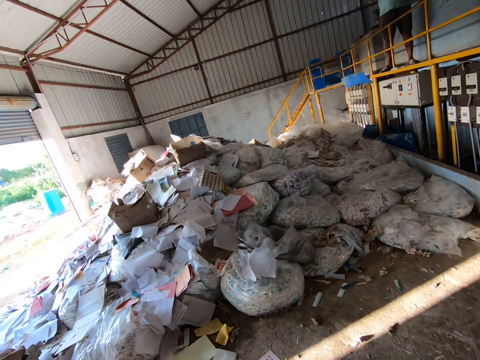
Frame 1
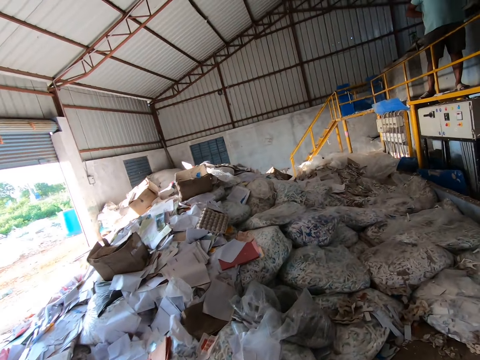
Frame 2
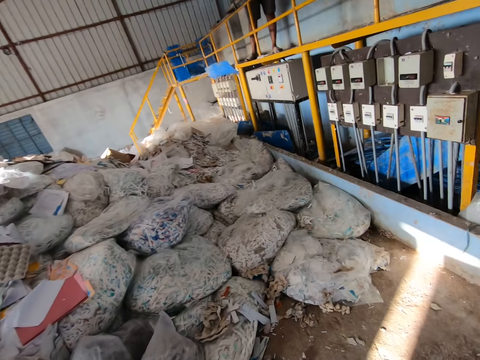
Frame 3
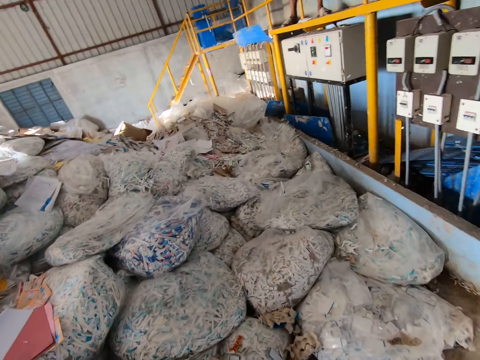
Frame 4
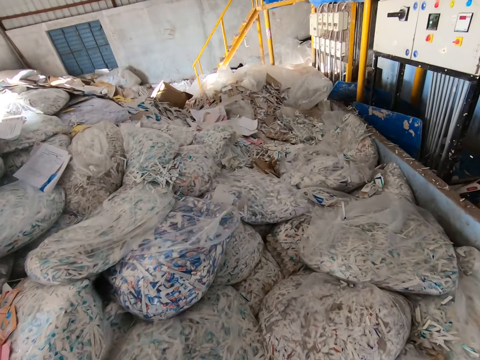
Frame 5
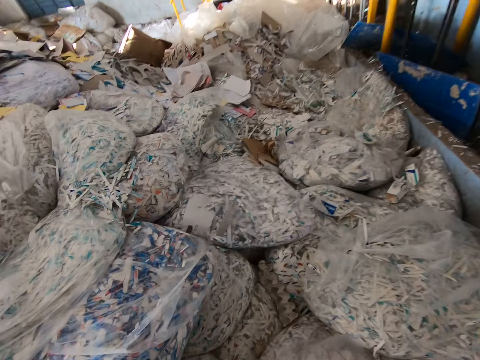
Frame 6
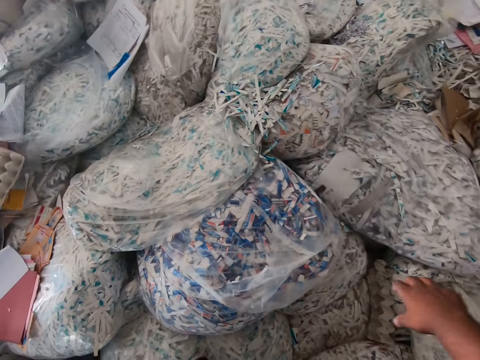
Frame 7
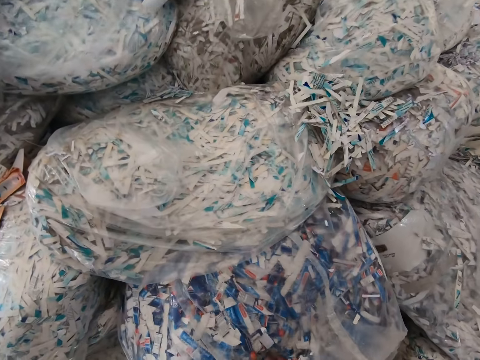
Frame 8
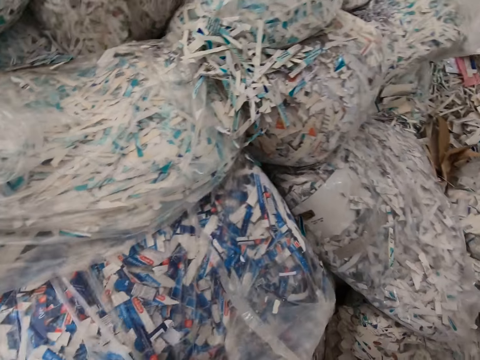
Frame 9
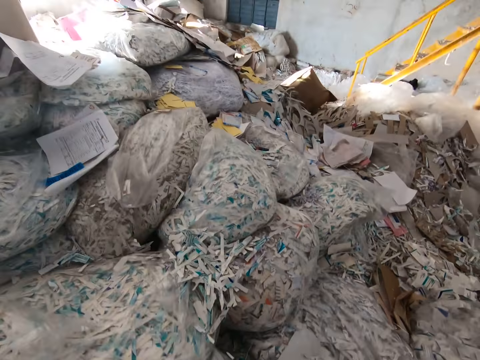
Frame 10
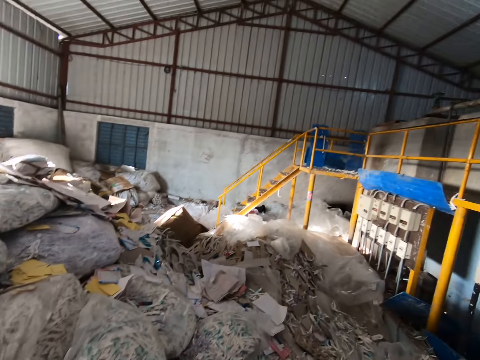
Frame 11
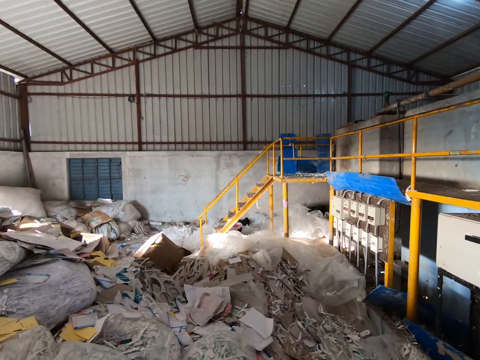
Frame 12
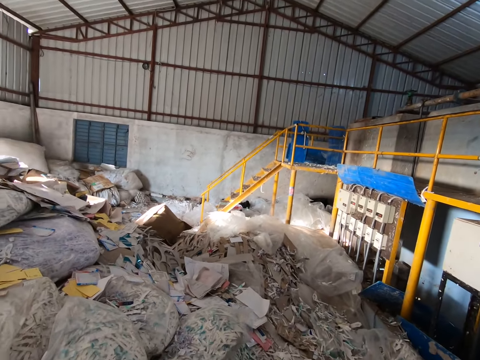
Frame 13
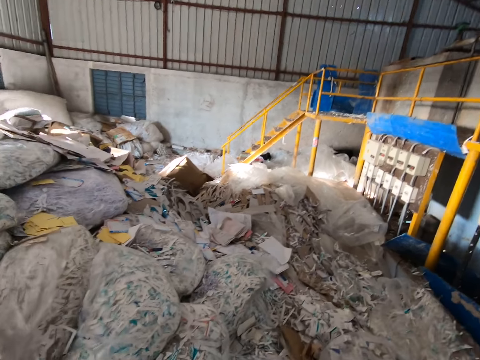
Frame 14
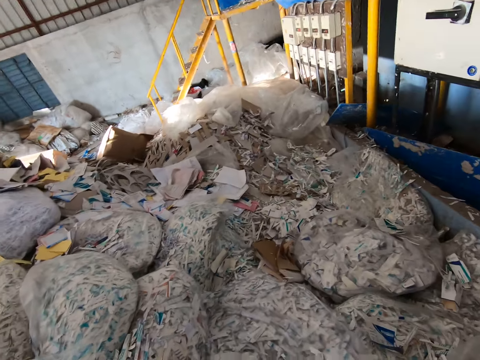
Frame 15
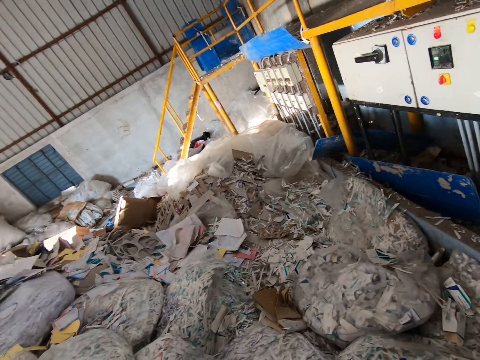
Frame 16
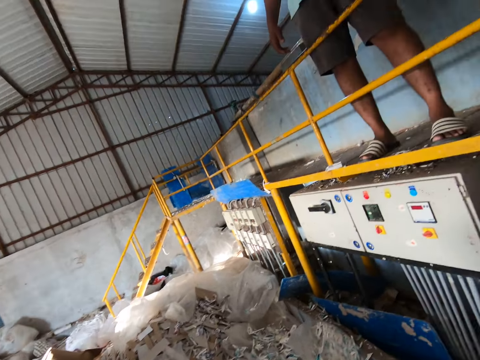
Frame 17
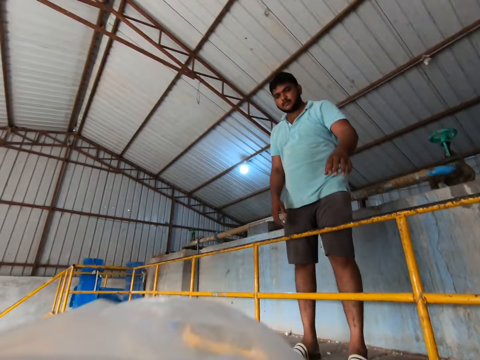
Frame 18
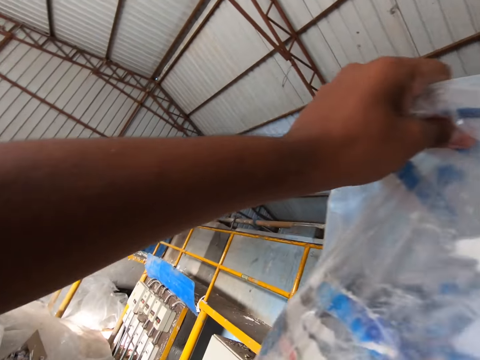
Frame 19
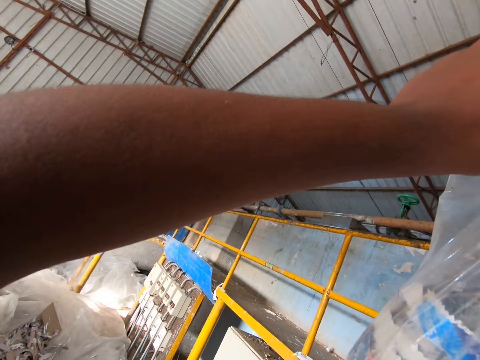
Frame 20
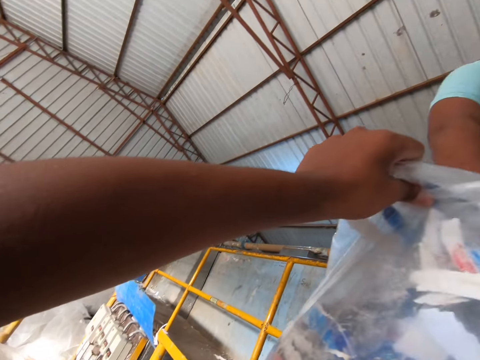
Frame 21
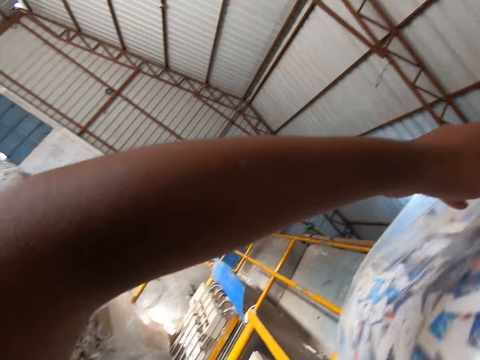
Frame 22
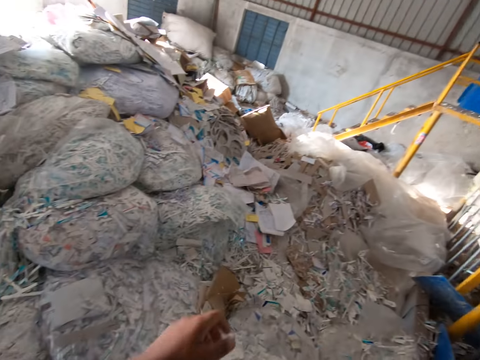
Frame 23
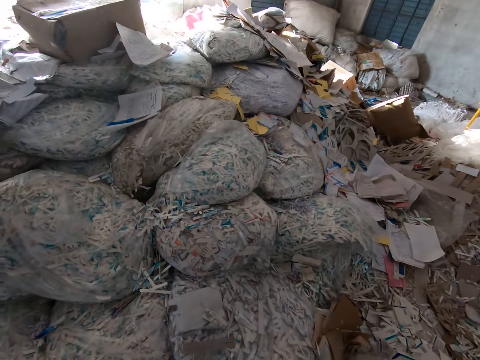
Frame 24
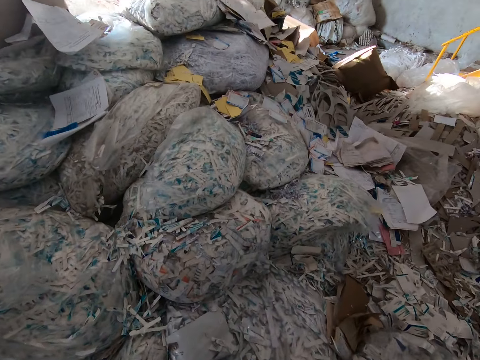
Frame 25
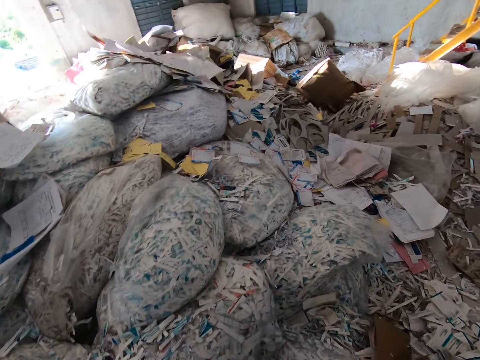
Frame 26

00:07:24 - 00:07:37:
The camera wearer picks a bag of shredded papers from the floor with both hands. They pass the bag of shredded papers in both hands to a man. The man receives the bag of shredded papers from the camera wearer with his right hand.

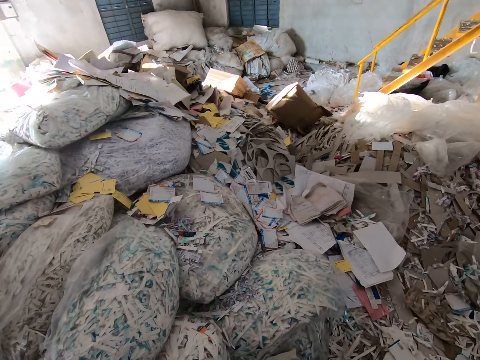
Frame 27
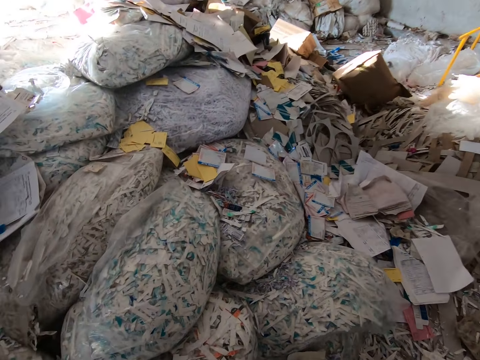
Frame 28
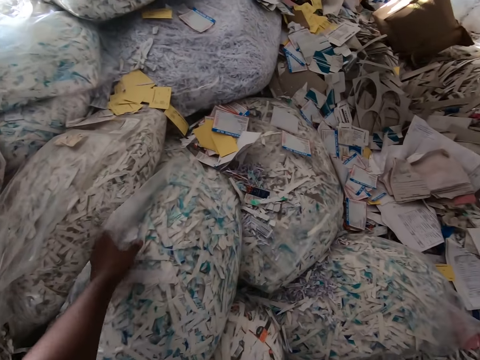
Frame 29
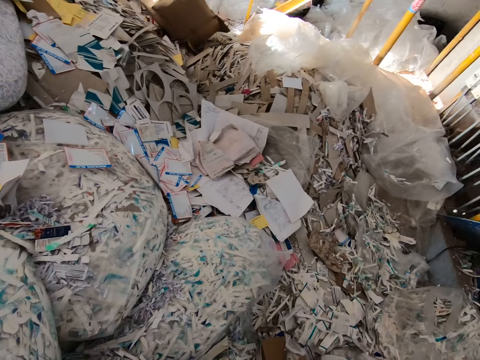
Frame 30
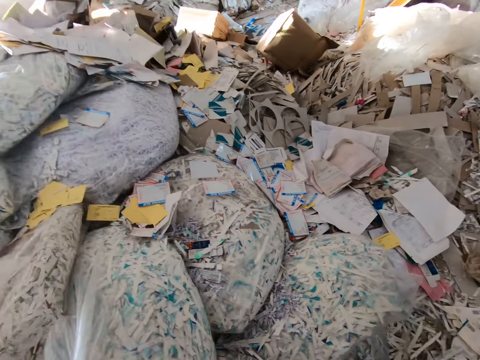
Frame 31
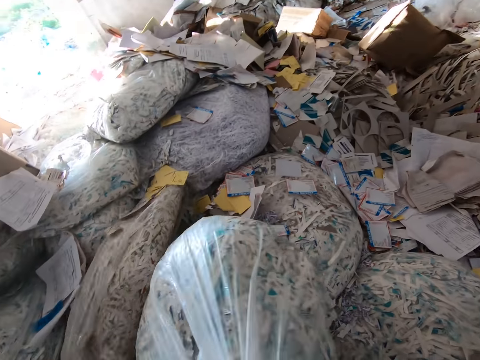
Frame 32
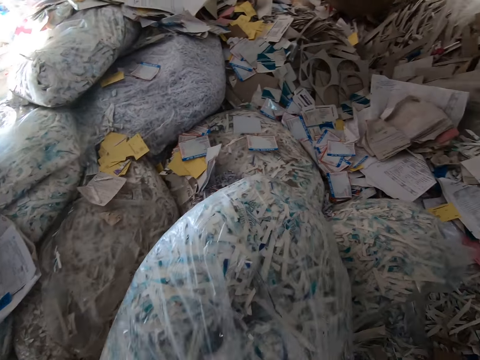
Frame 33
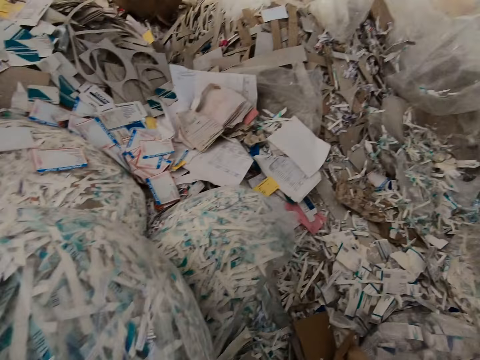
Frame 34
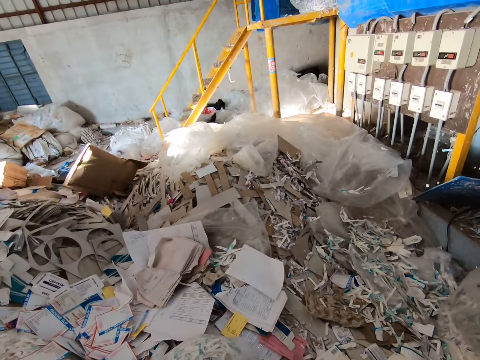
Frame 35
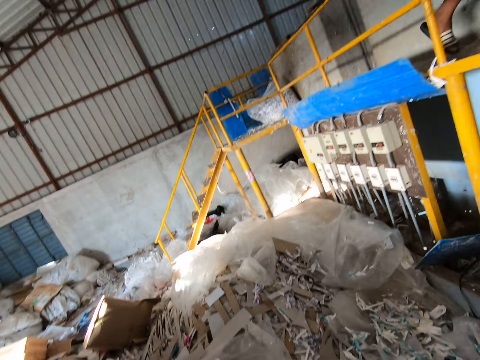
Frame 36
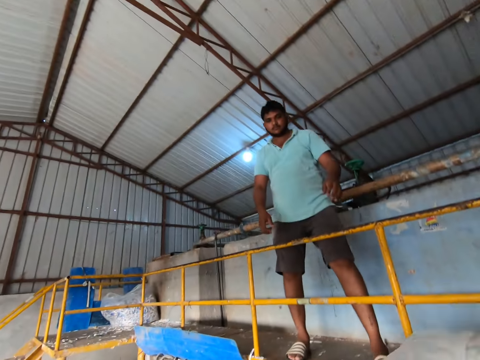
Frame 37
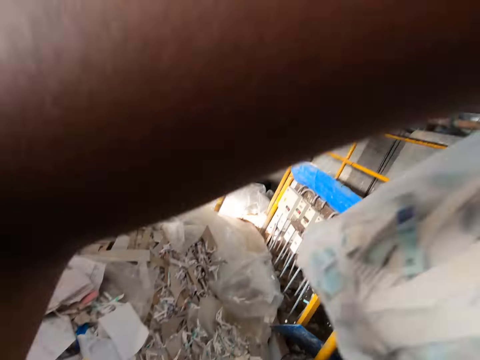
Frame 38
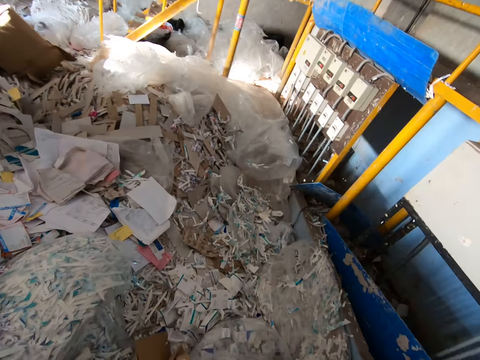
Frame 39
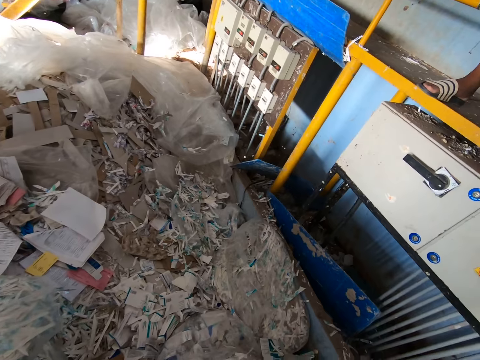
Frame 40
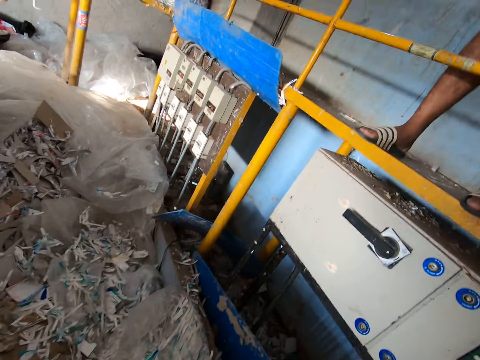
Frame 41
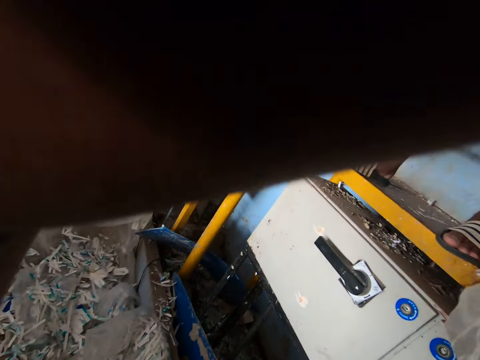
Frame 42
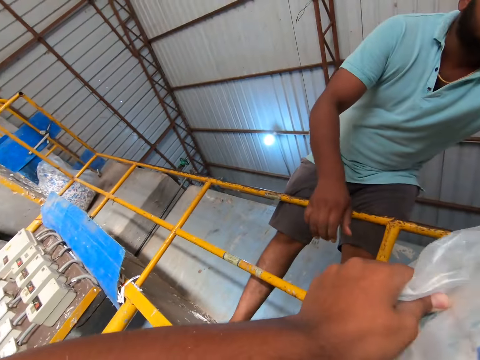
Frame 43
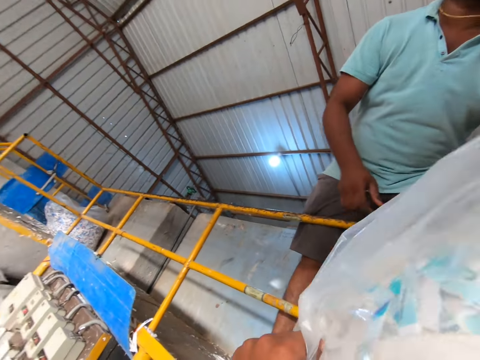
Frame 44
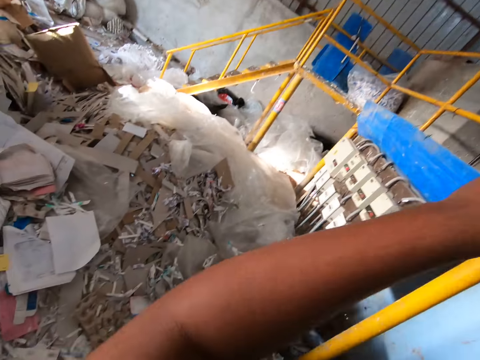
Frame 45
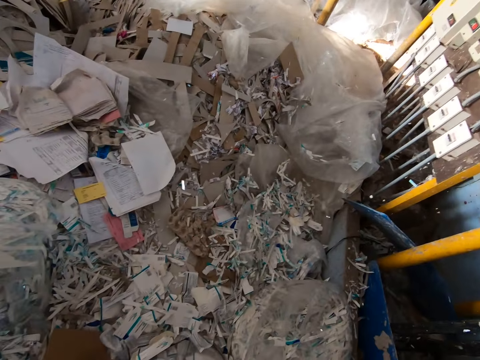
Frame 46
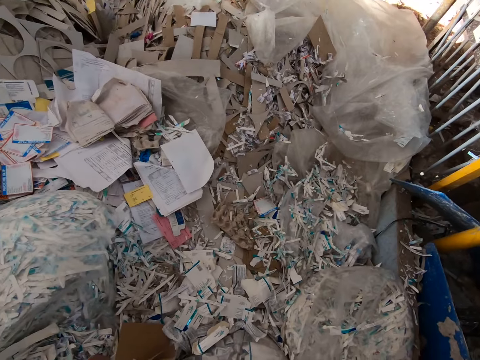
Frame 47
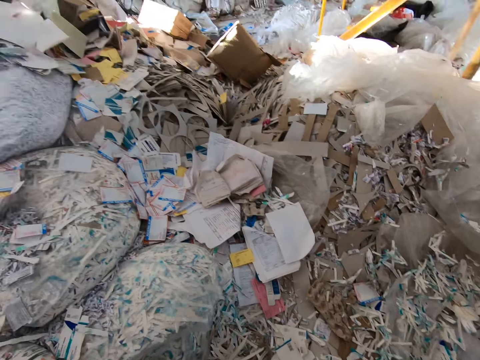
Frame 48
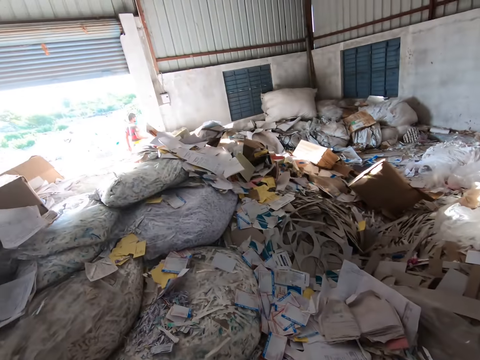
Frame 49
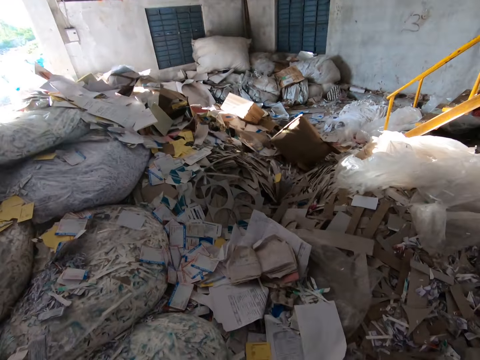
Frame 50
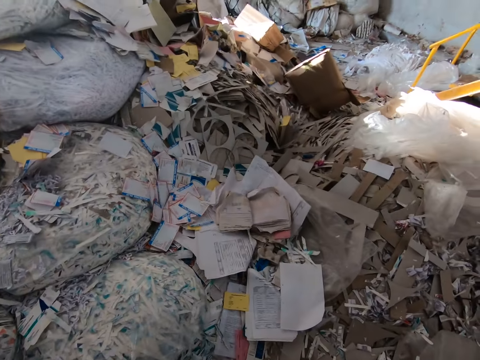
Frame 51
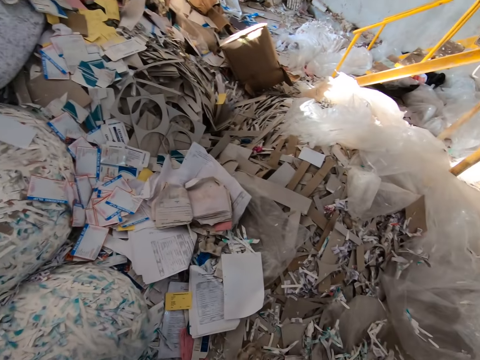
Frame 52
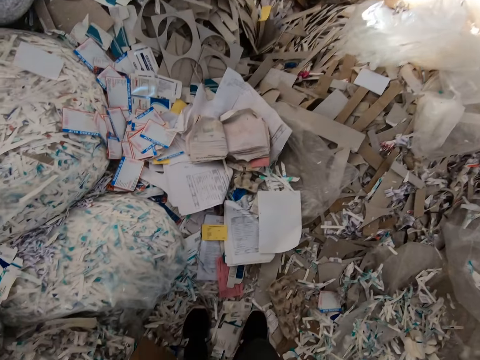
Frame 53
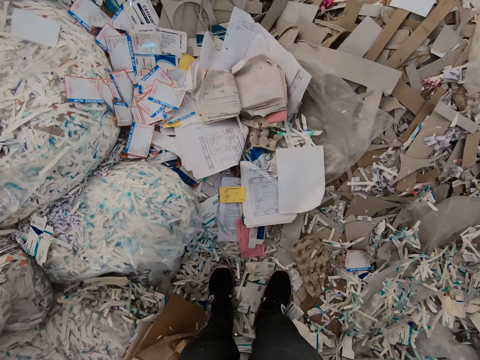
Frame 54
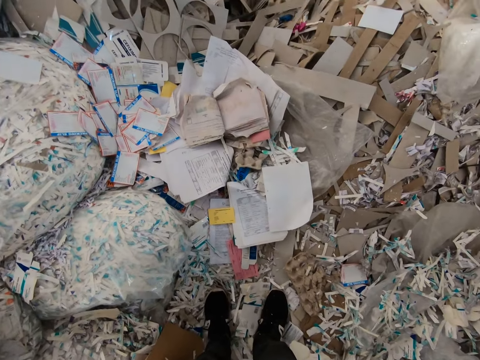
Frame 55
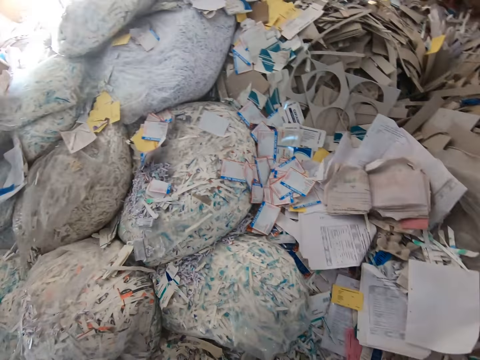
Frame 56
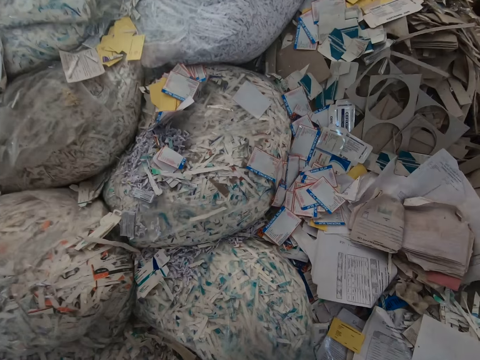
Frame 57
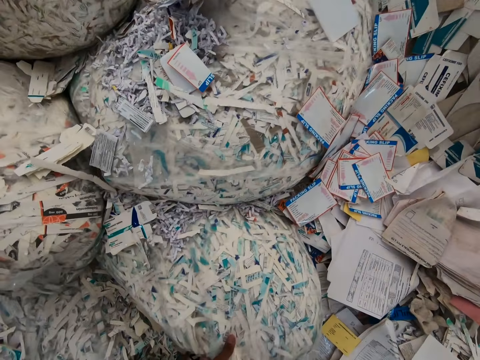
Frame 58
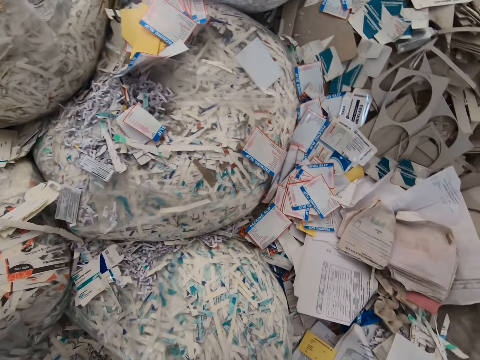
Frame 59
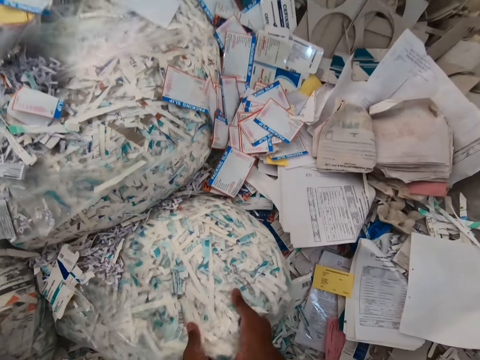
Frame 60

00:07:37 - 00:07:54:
The camera wearer picks a bag of shredded paper from the floor with his left hand. He raises the bag of shredded papers with his left hand and passes the bag of shredded papers in his left hand to the man. He stands in the house. He pulls the bag of shredded paper from the floor with his left hand. He picks the bag of shredded papers from the floor with both hands.
